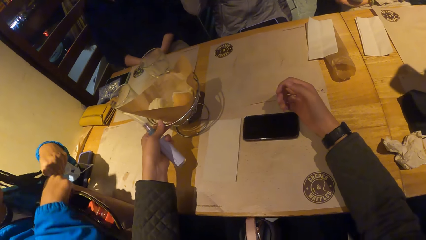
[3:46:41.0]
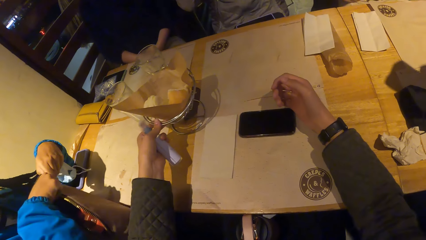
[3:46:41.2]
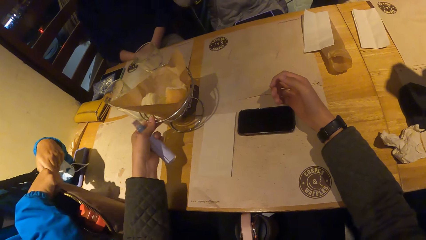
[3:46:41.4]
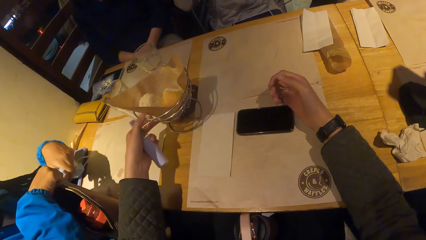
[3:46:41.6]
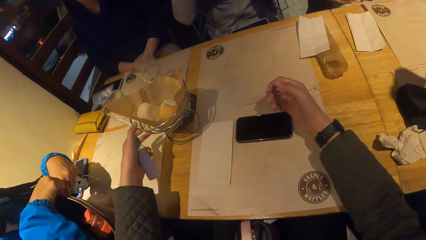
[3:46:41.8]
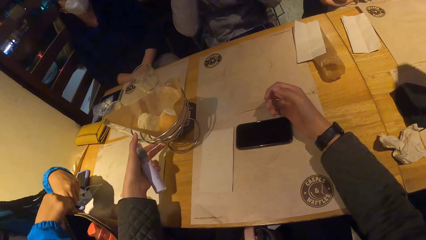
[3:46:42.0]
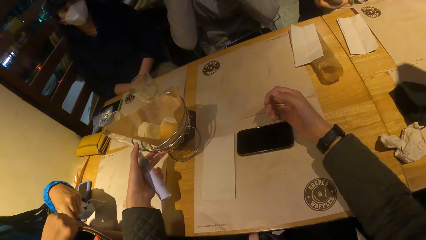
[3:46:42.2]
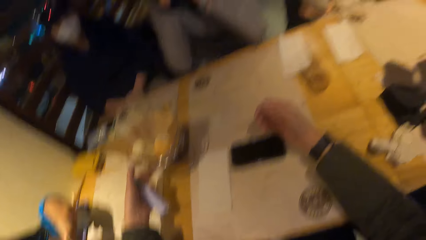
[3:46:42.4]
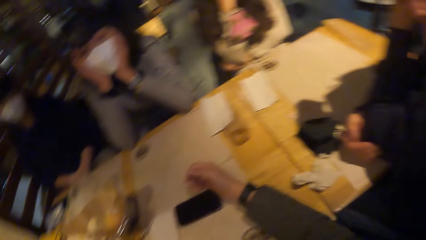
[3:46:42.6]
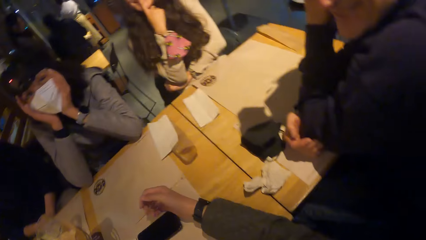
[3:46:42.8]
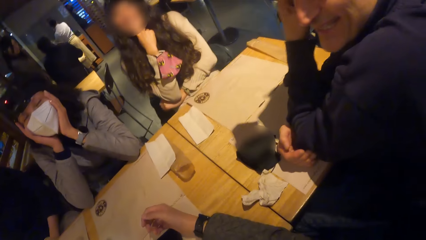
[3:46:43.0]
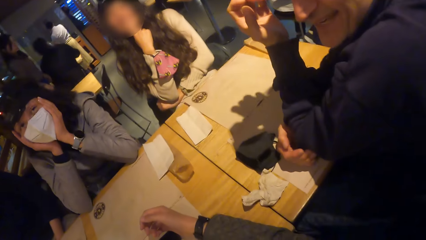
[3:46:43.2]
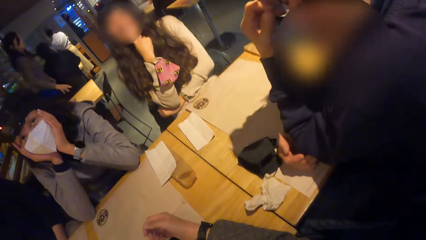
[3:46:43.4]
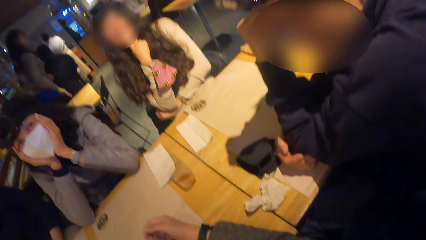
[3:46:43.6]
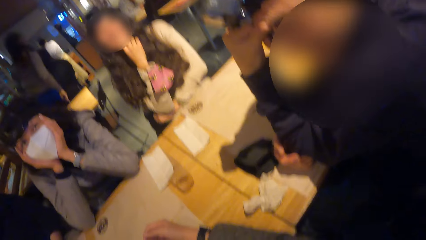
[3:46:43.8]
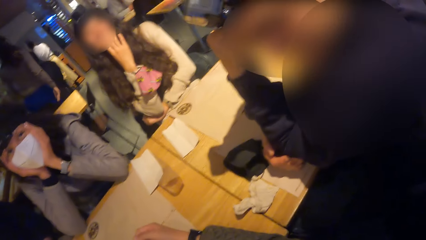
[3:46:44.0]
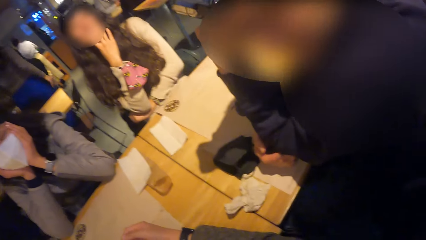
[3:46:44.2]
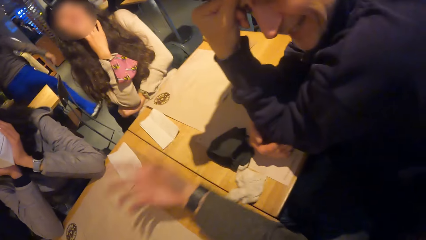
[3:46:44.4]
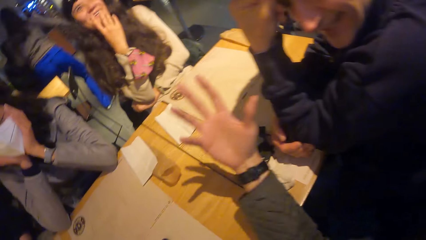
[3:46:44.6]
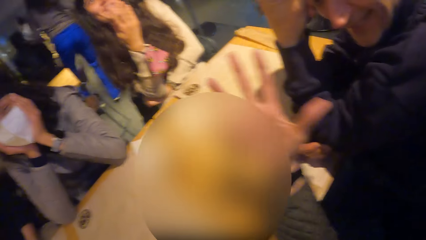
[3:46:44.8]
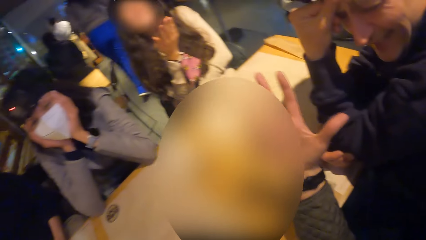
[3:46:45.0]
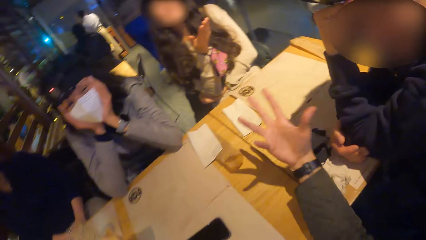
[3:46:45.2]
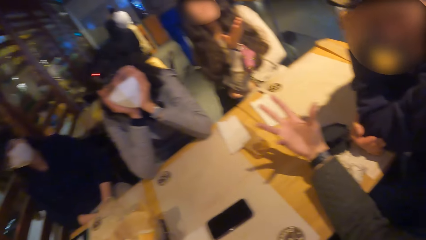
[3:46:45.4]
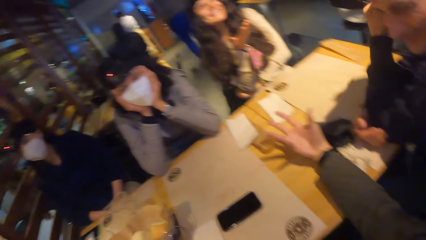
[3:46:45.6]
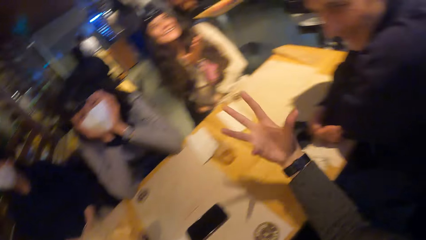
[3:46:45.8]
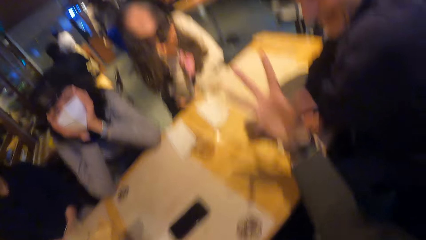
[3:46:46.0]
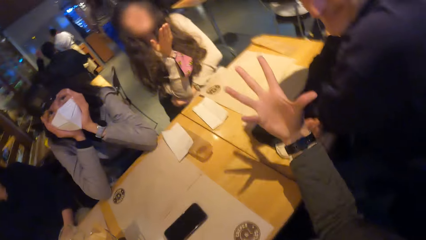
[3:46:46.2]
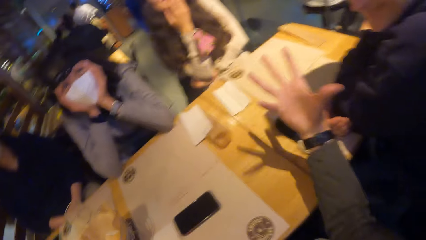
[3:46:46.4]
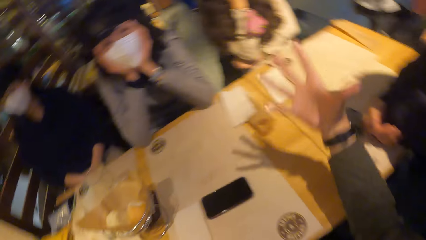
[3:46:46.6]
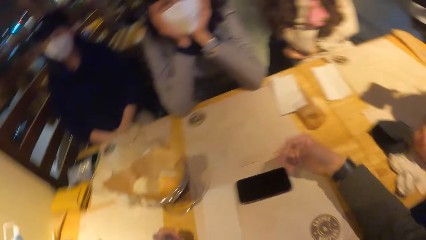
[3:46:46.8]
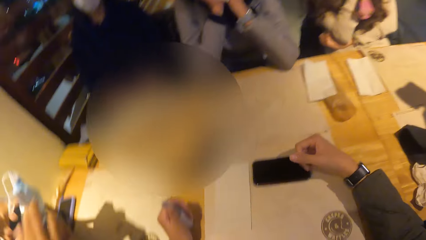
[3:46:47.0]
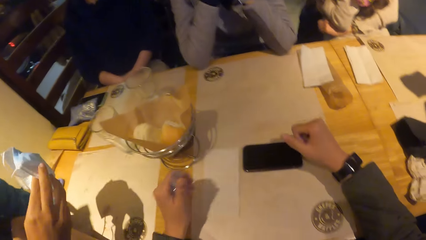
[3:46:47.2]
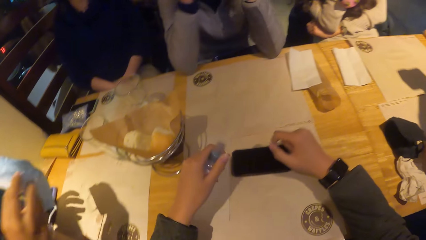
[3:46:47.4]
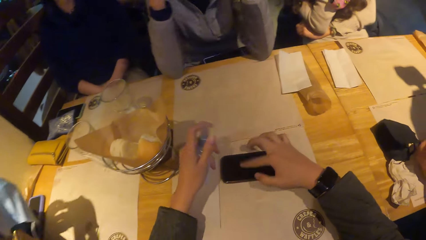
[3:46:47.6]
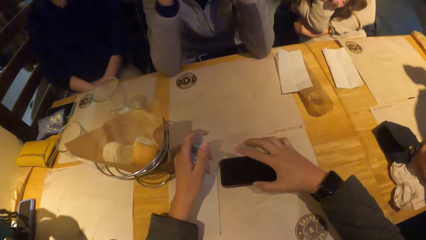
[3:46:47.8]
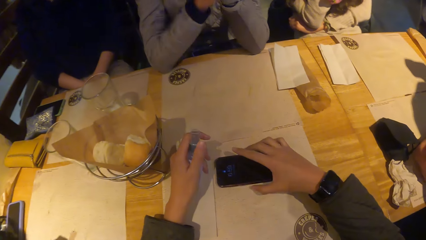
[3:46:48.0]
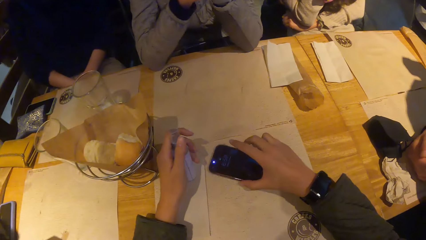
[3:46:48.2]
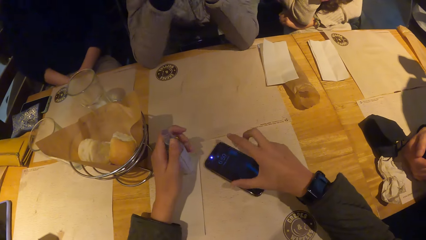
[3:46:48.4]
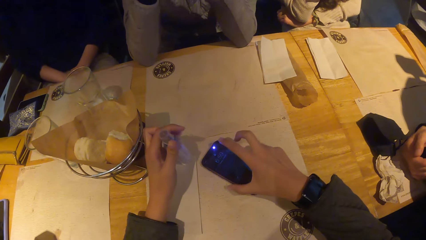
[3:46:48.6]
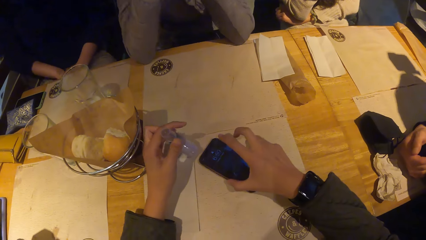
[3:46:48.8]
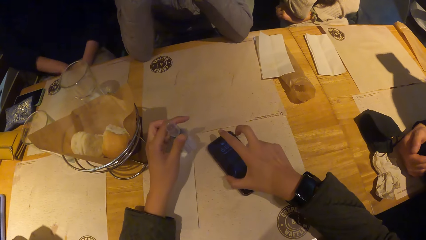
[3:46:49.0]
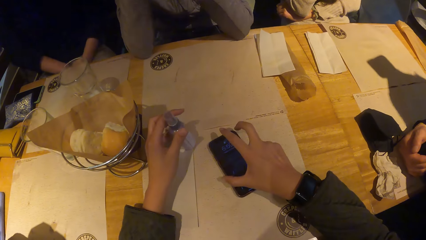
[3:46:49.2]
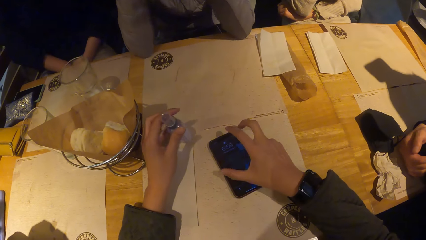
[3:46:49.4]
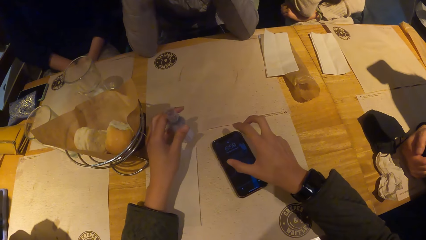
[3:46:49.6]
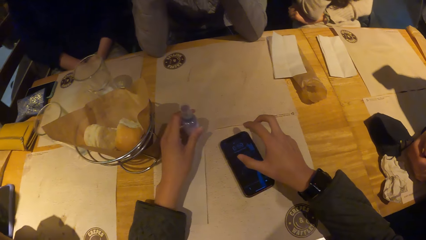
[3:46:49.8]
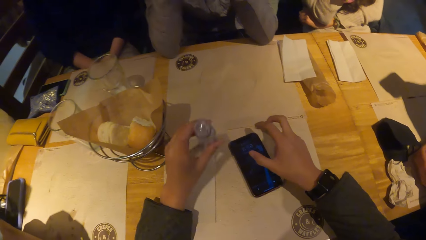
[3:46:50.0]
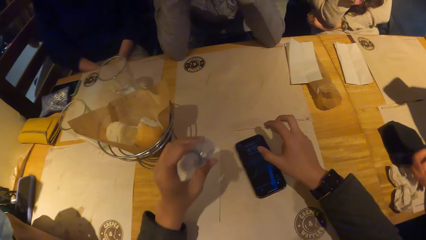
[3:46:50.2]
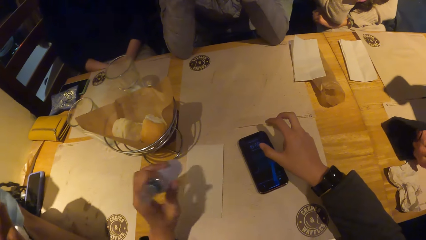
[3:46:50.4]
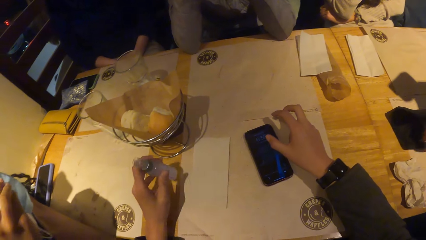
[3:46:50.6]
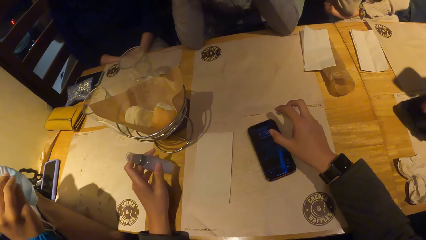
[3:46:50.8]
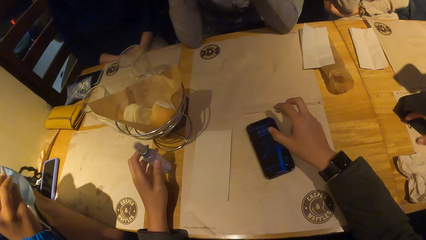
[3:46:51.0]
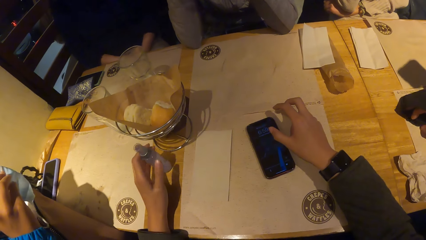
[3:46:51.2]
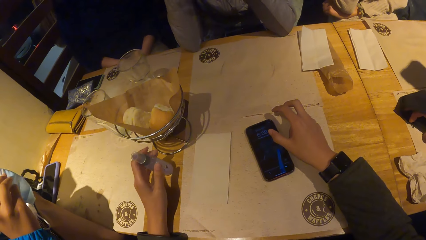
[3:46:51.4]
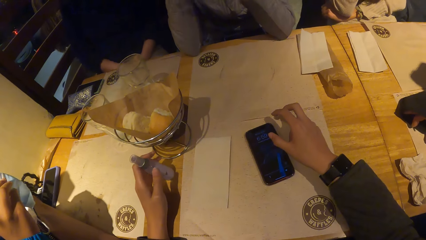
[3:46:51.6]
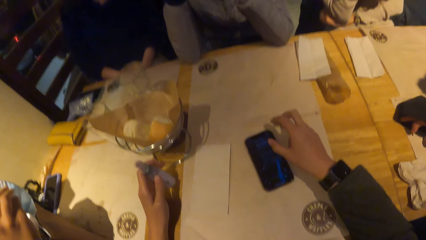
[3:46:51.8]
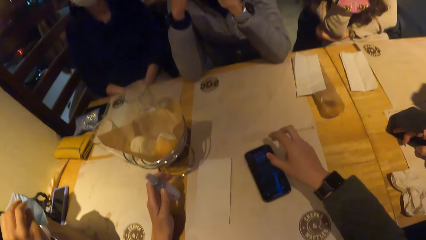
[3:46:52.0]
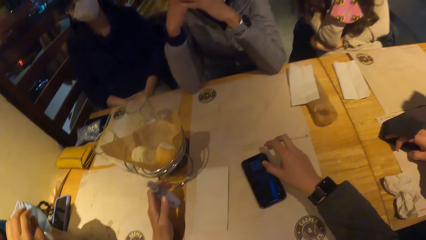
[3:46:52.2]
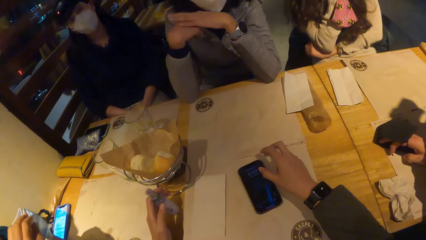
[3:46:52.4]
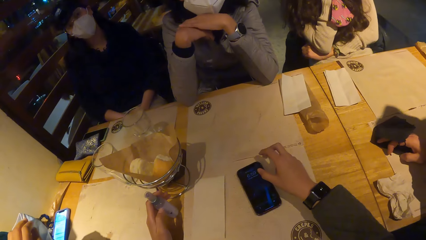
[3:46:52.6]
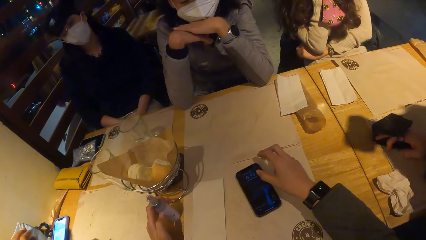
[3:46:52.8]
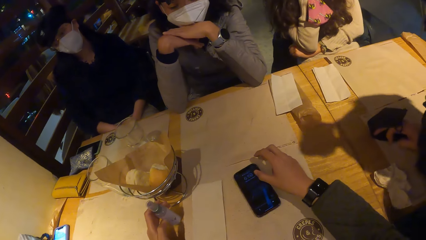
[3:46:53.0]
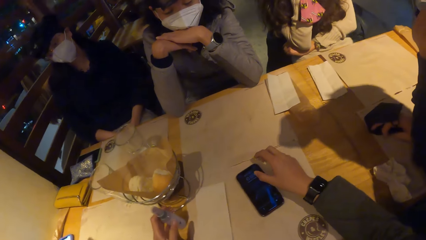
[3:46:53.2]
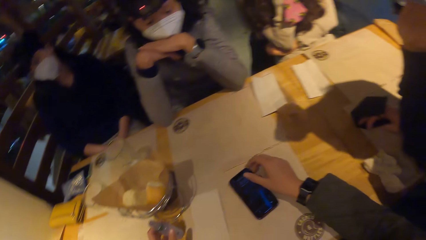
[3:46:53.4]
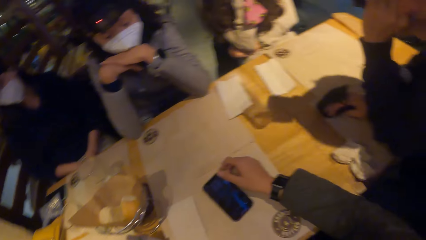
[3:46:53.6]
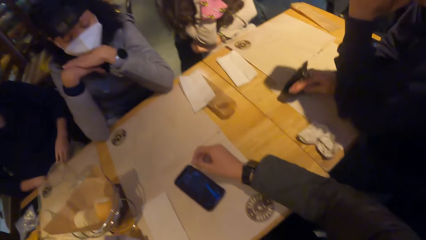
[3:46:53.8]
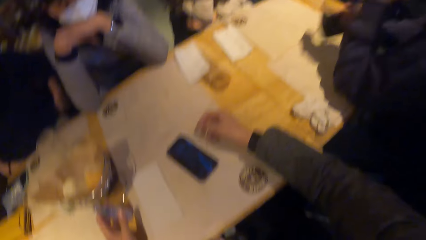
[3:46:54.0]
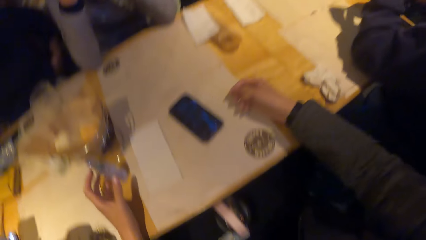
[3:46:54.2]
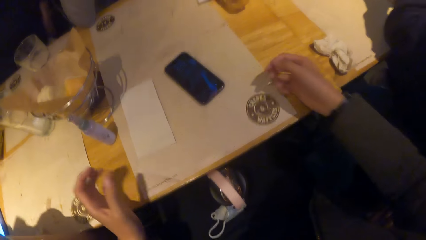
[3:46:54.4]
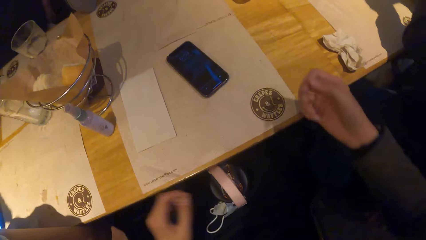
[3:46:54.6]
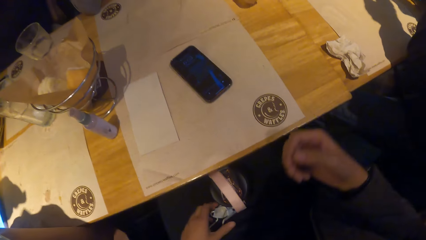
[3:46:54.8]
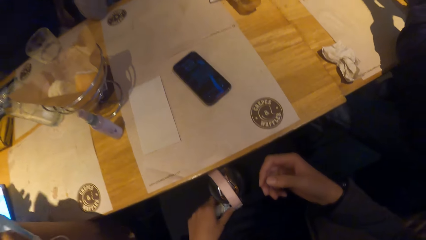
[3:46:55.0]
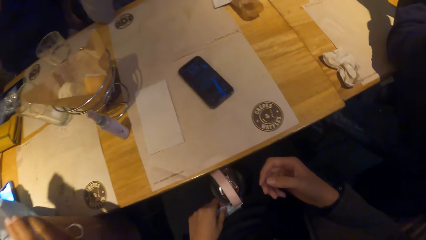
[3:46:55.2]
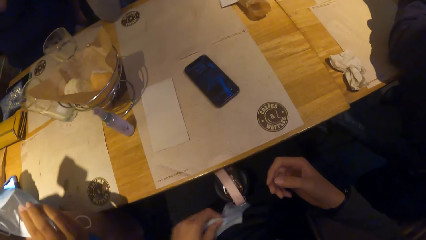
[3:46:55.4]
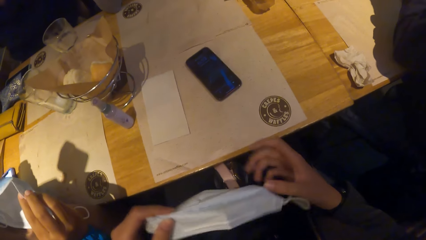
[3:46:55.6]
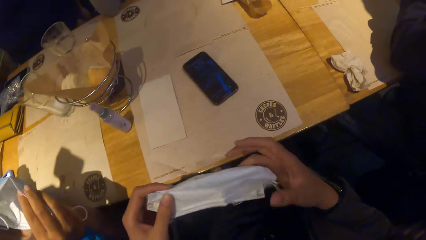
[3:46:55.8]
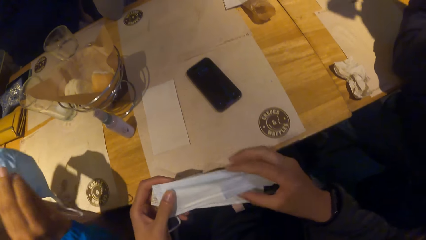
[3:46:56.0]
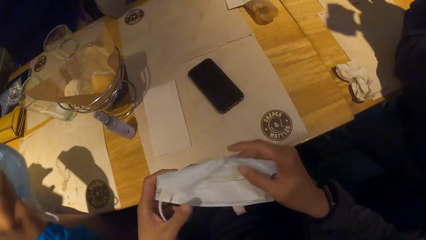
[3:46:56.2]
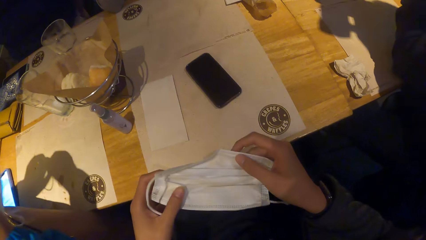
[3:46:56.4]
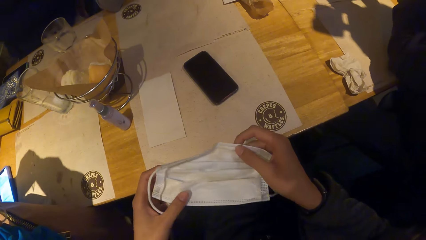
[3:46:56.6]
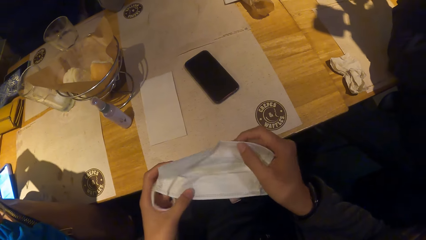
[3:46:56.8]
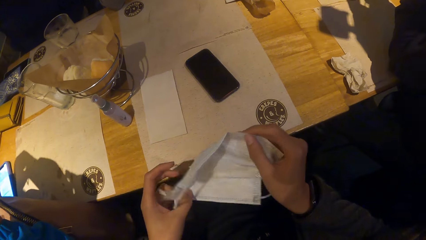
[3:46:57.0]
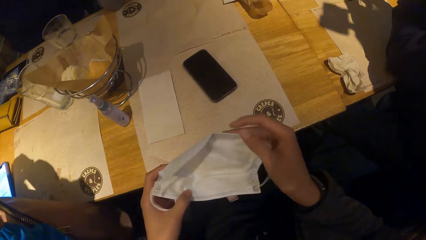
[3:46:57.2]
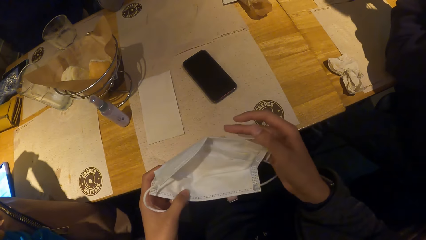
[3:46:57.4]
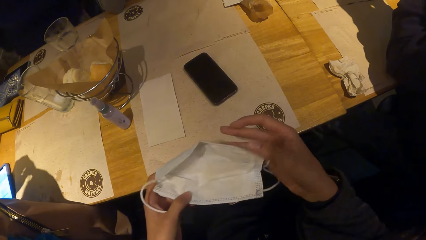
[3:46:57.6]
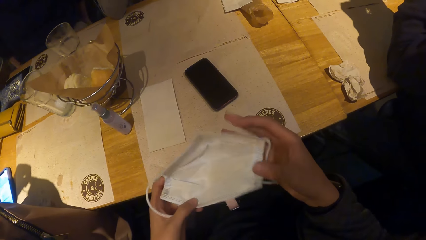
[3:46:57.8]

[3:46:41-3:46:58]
A woman zips the bag with her right hand. The camera wearer makes a gesture. She converses with the group of people at the table. The woman transfers the nose mask from her left hand to her right hand. The camera wearer moves the phone on the table with her right hand. She turns the phone on the table with her right hand. She places the bottle of hand sanitizer in her left hand on the table. A man takes the nose mask from the table with his right hand. The camera wearer takes the nose mask from her thigh with her left hand. She holds the nose mask with both hands.
